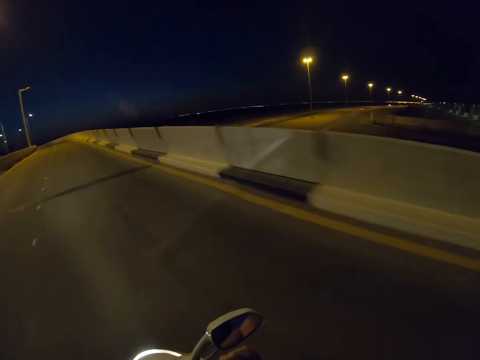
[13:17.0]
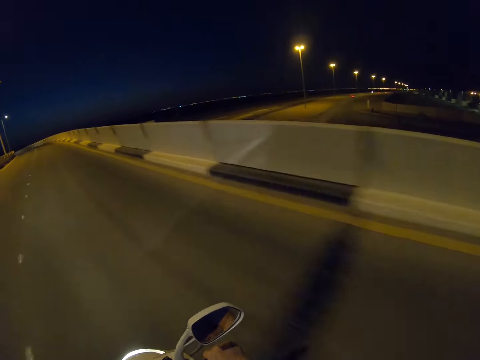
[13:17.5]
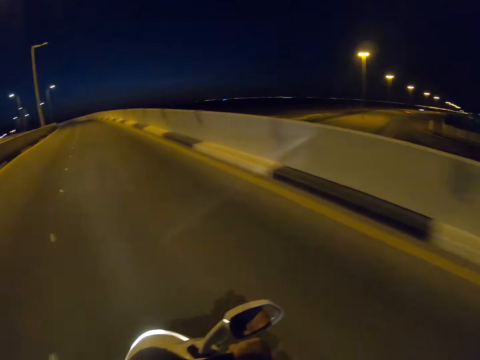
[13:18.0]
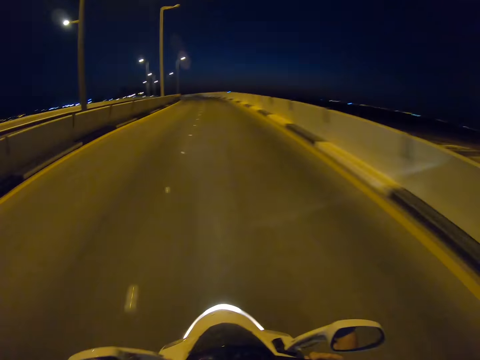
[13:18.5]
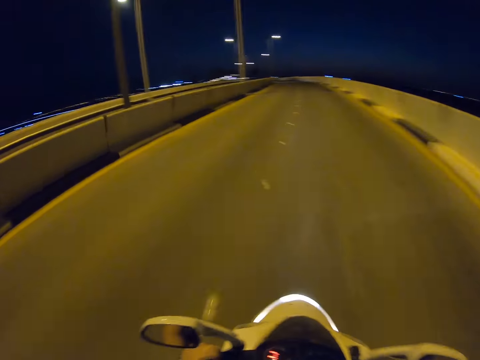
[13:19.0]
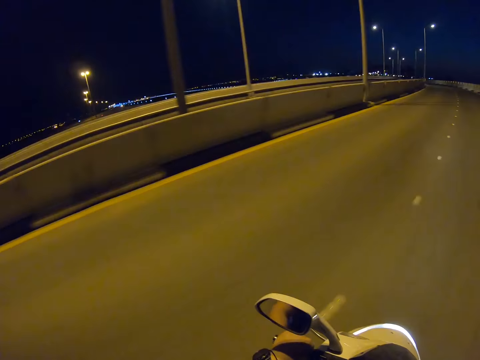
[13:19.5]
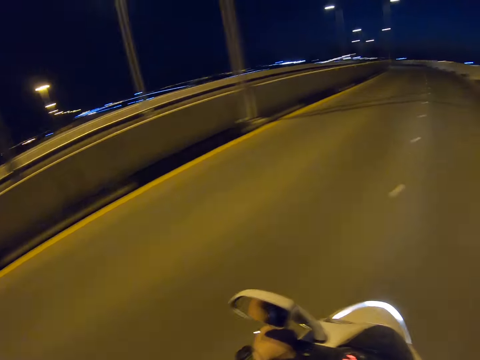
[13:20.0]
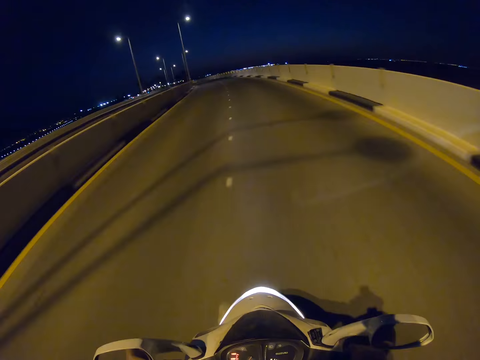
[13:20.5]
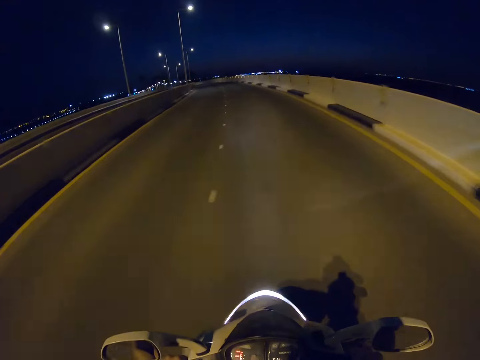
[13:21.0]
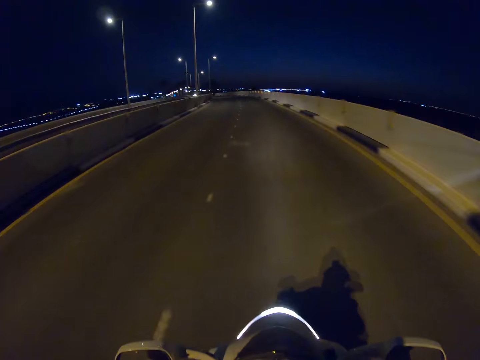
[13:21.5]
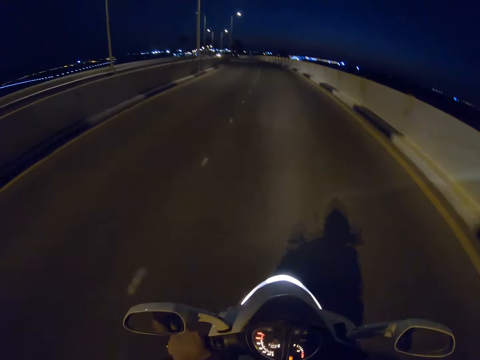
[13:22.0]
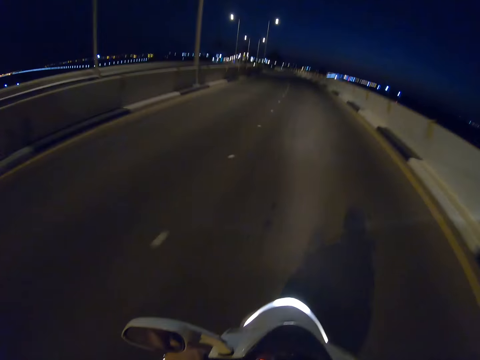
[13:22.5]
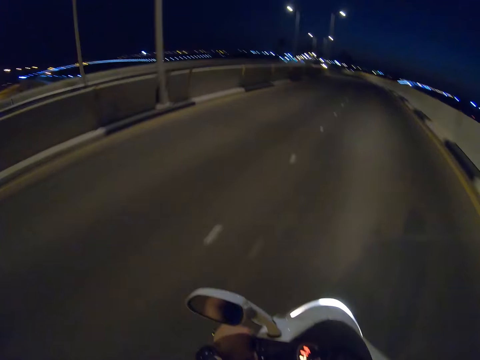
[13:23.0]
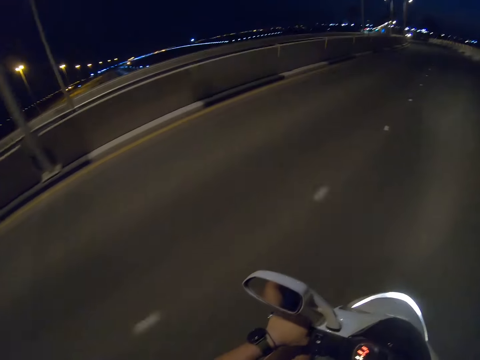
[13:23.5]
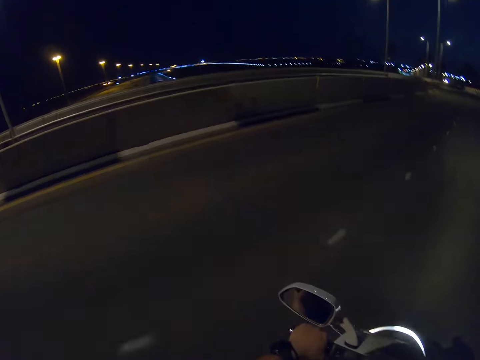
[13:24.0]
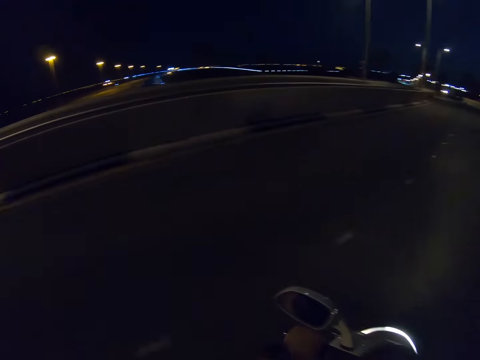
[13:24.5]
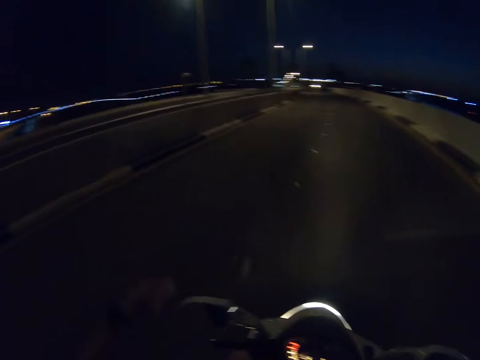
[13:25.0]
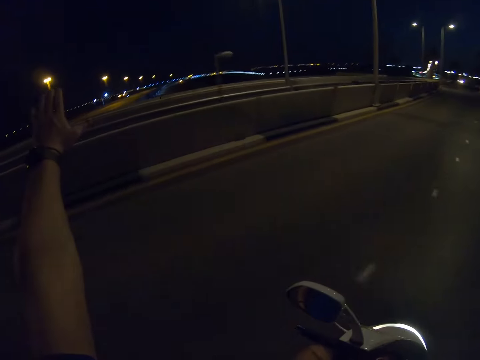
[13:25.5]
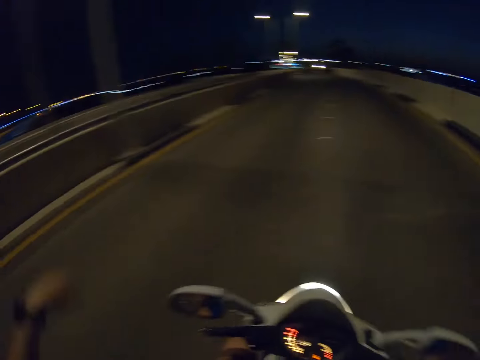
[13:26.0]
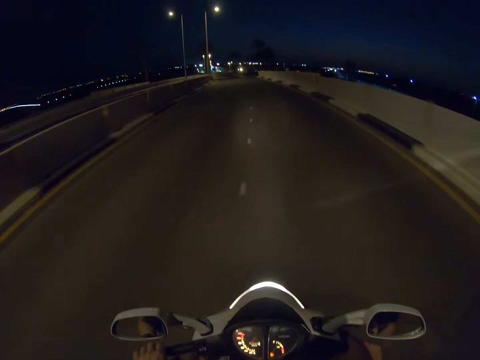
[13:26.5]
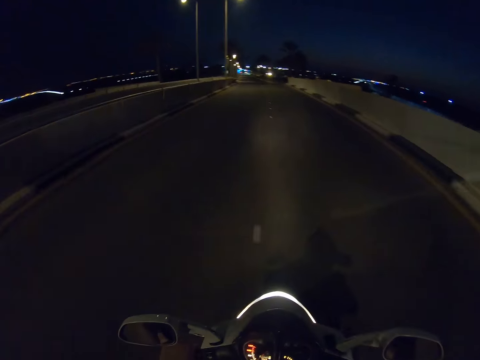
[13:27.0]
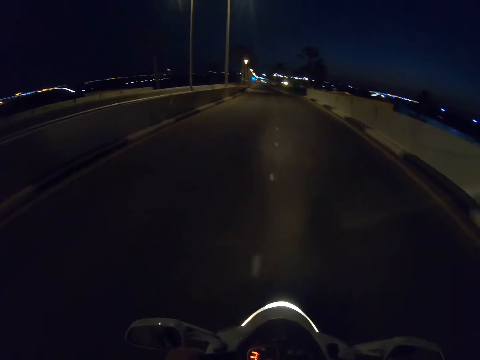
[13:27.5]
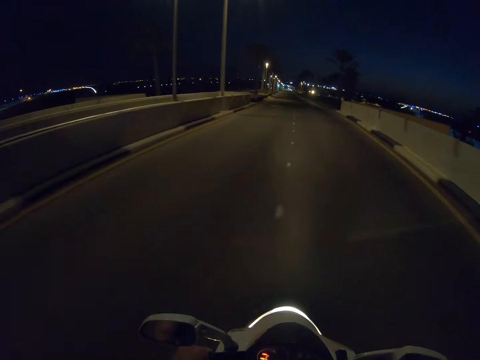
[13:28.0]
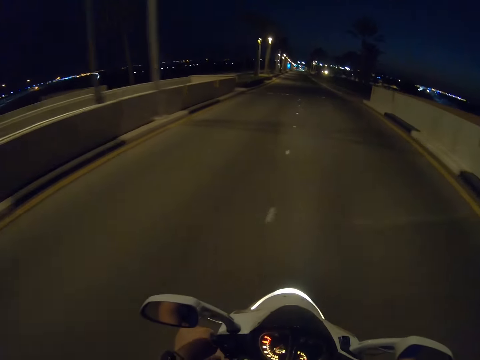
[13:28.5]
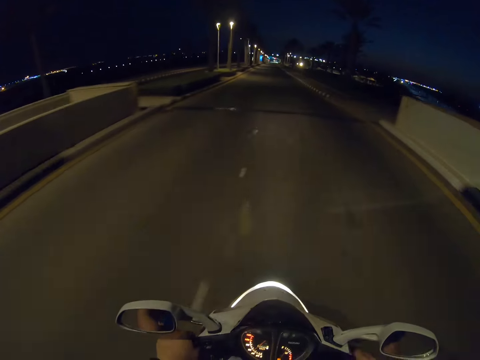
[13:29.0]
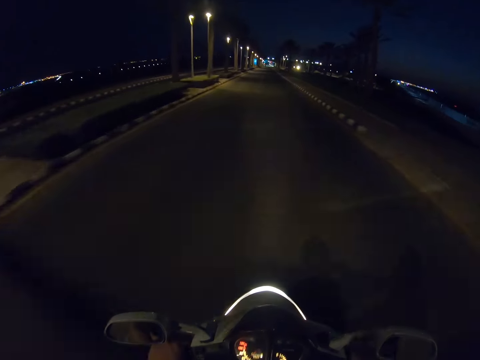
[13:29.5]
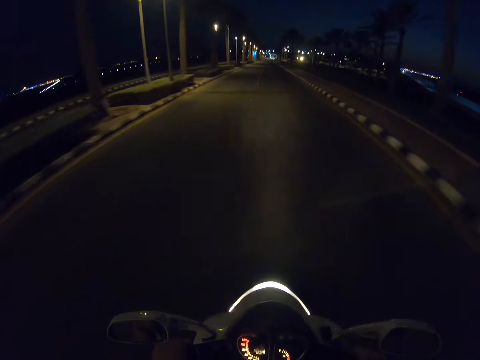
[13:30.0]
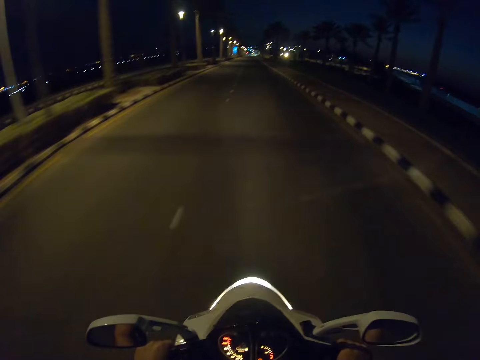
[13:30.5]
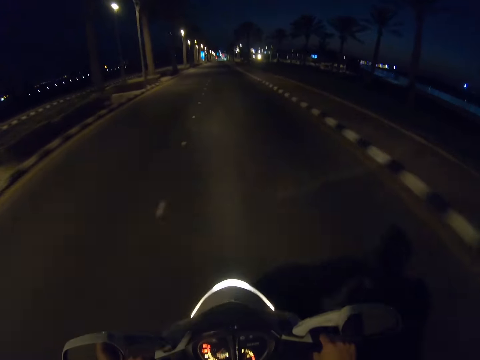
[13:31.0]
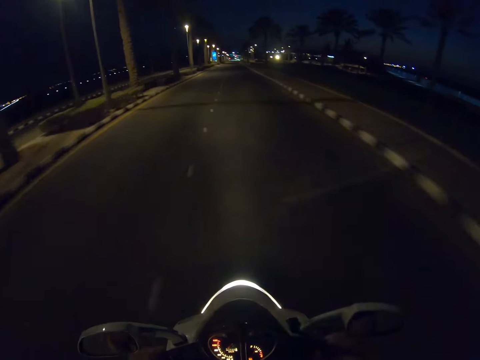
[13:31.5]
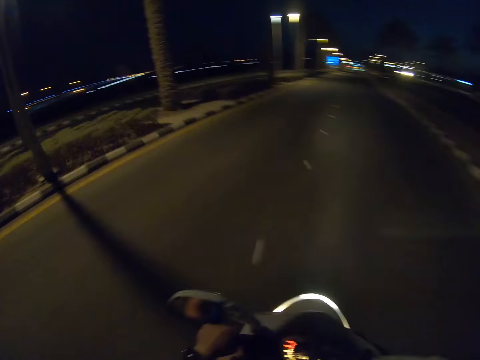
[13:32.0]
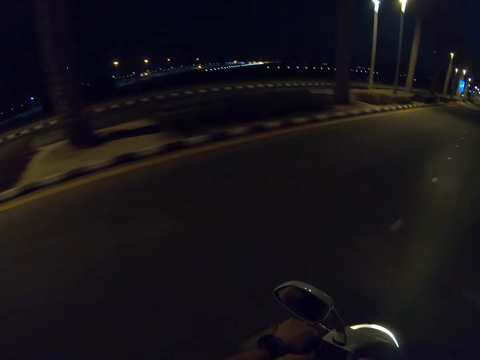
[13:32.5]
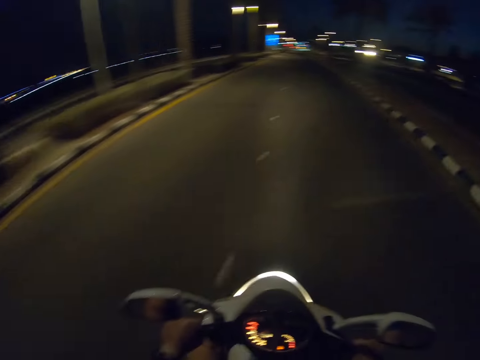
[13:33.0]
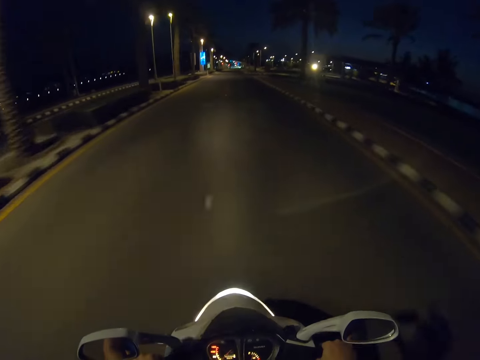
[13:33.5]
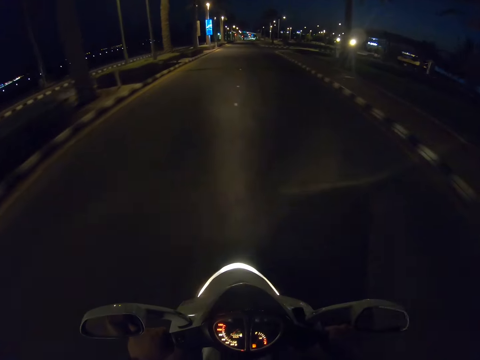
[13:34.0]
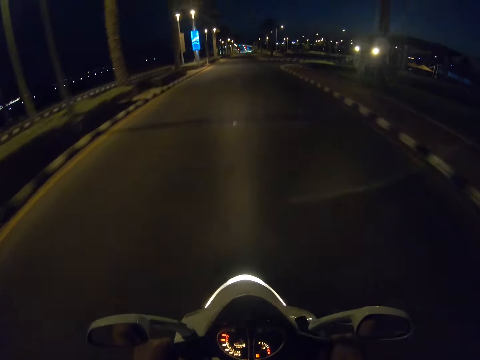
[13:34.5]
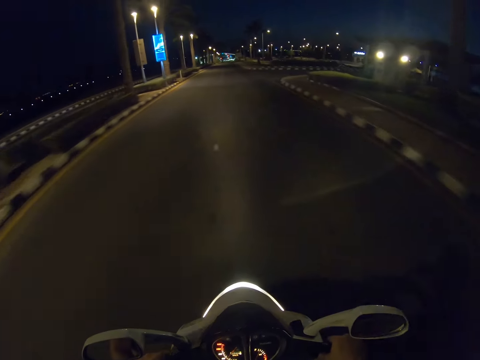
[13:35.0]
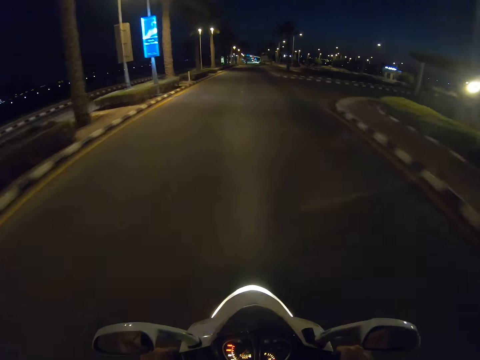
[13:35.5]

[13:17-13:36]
The camera wearer looks around the road. He rides a motorbike on the road. He points his left hand on the other side of the highway. He waves his hand. He rides the motorbike on the road. He looks around the road. He rides the motorbike on the road.

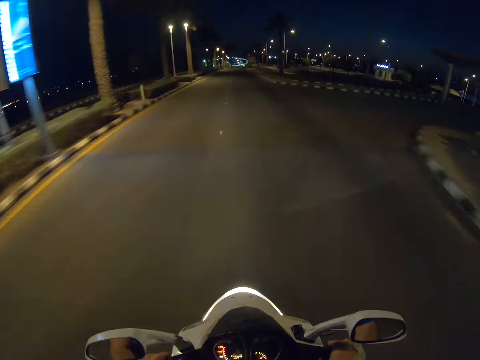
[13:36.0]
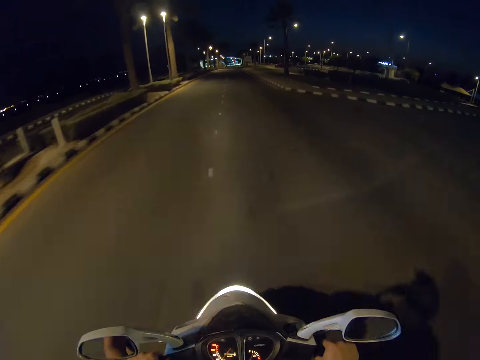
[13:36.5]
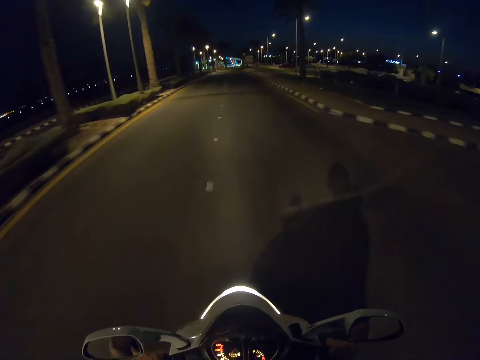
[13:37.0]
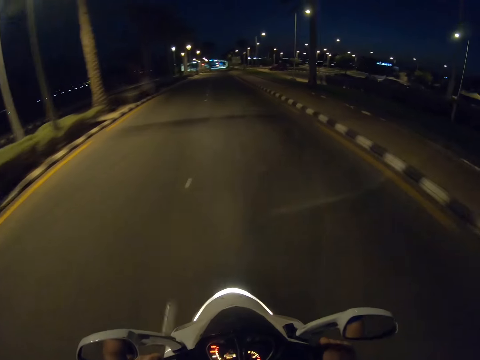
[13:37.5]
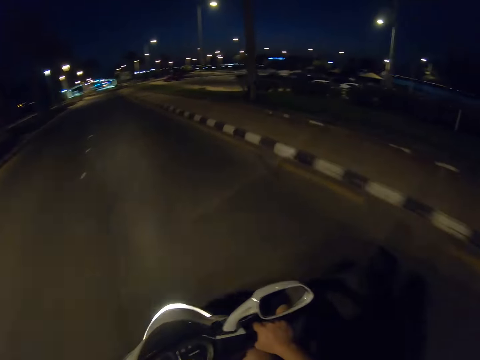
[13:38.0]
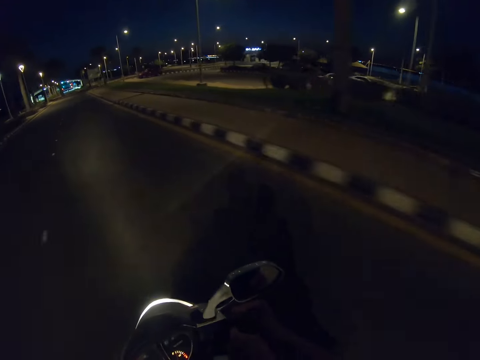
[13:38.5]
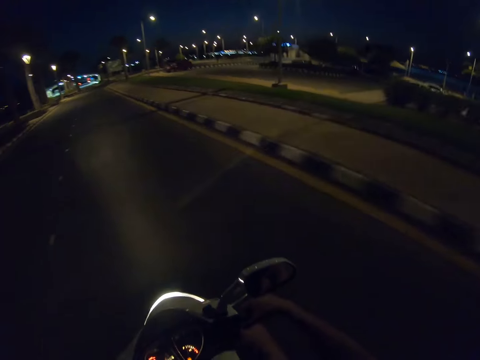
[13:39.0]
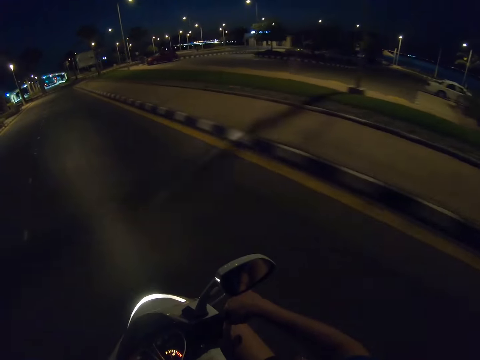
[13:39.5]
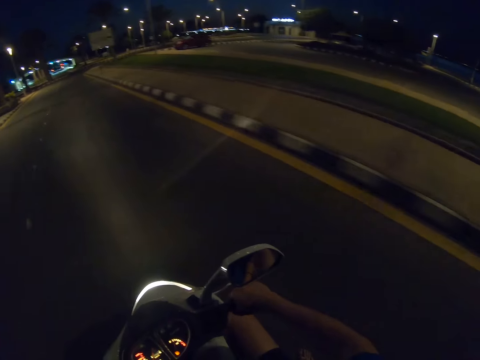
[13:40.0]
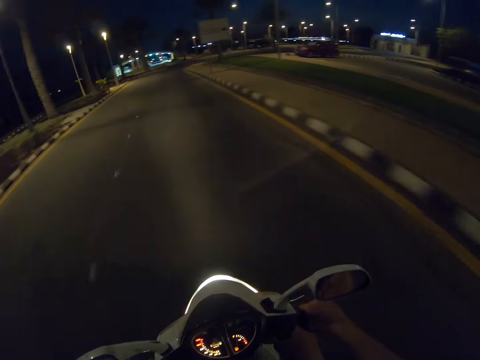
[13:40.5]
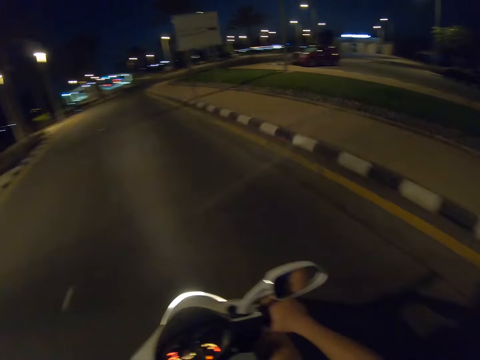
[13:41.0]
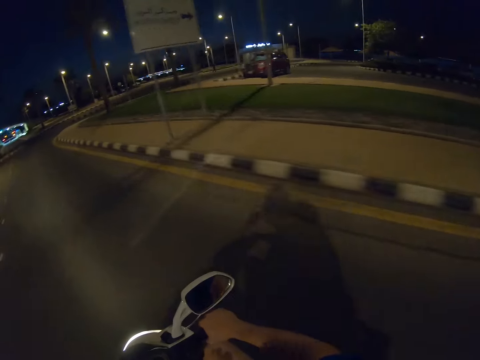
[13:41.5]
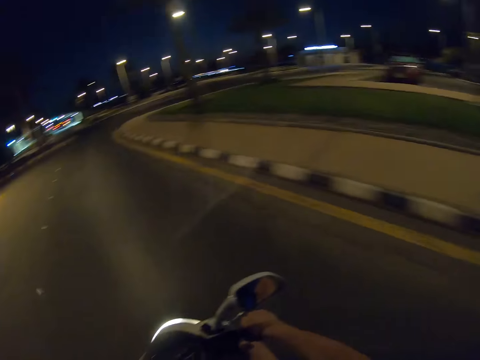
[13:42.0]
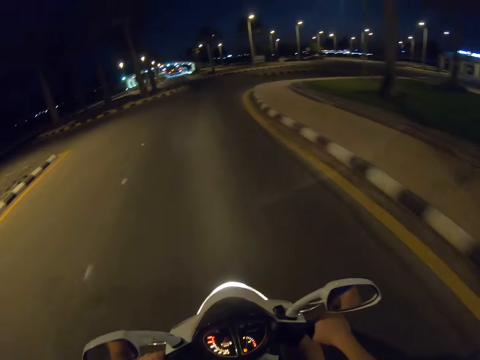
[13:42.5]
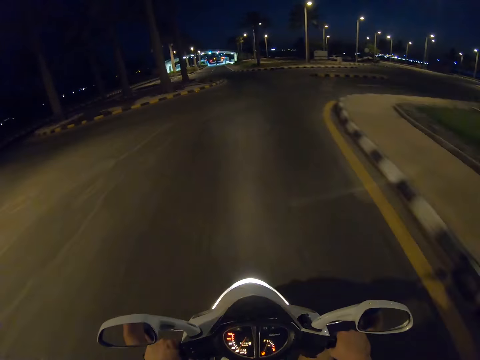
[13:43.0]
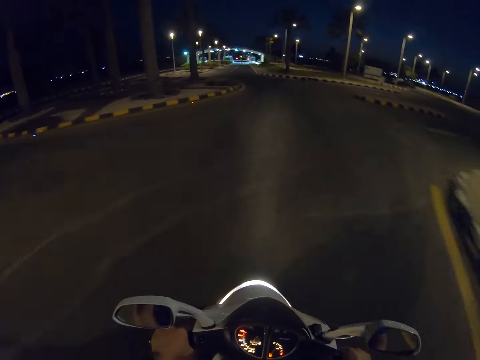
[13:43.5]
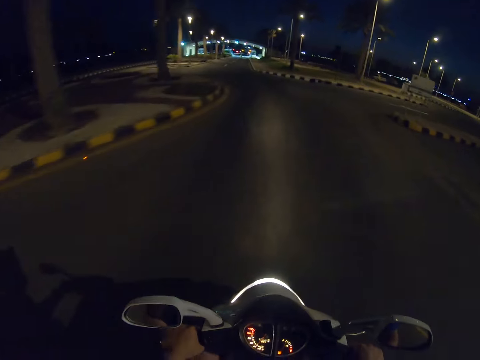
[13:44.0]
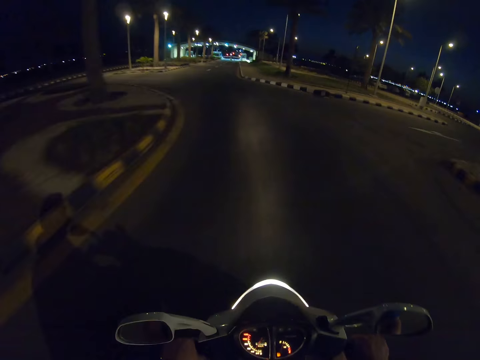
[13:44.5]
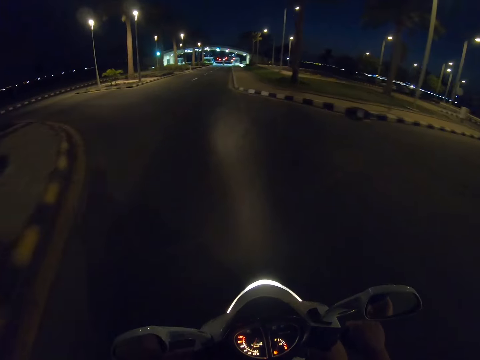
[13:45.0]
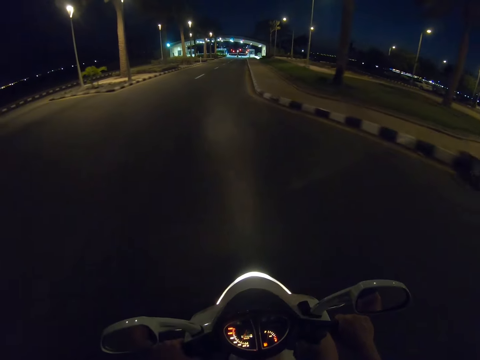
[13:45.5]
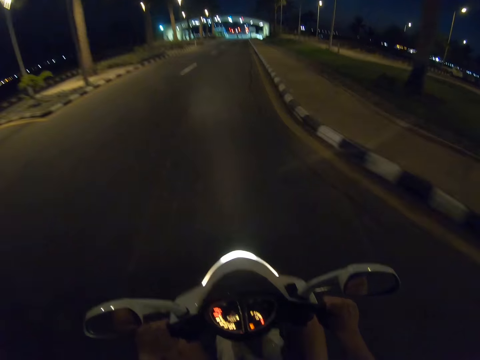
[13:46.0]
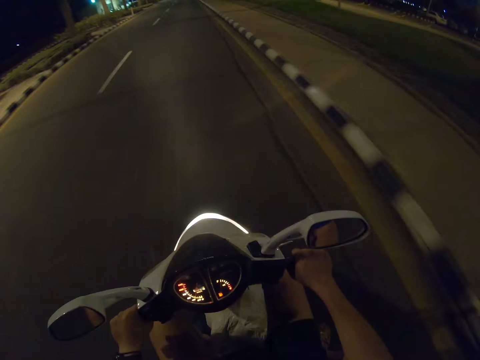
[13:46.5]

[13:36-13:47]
The camera wearer looks around the road. They ride a motorbike on the road.
